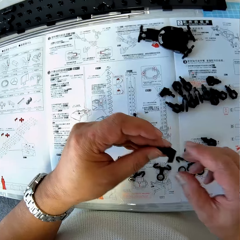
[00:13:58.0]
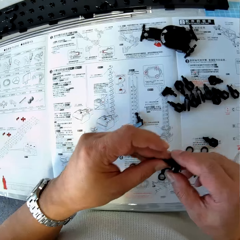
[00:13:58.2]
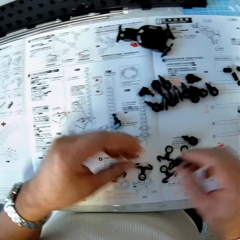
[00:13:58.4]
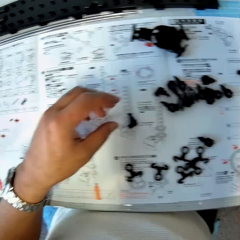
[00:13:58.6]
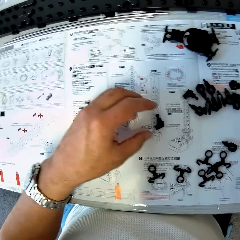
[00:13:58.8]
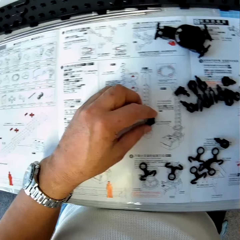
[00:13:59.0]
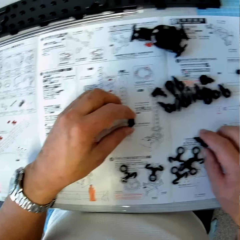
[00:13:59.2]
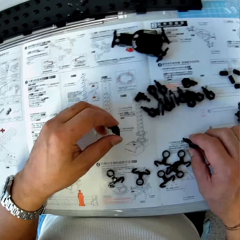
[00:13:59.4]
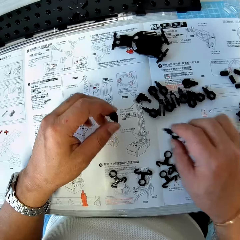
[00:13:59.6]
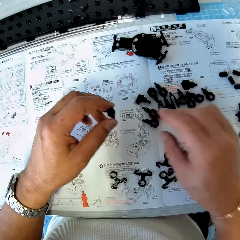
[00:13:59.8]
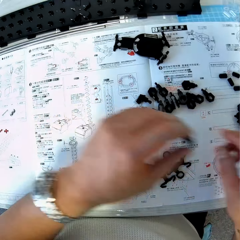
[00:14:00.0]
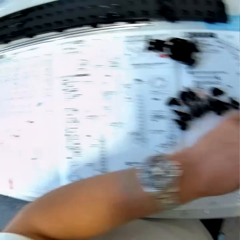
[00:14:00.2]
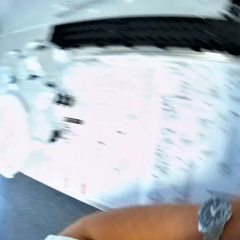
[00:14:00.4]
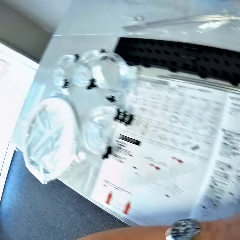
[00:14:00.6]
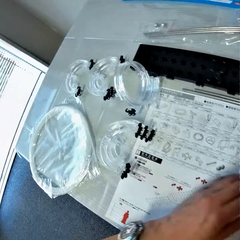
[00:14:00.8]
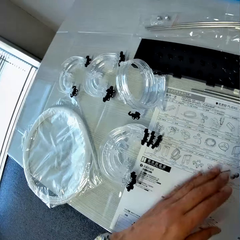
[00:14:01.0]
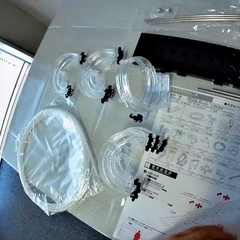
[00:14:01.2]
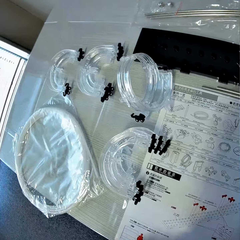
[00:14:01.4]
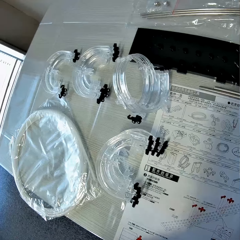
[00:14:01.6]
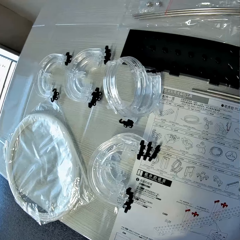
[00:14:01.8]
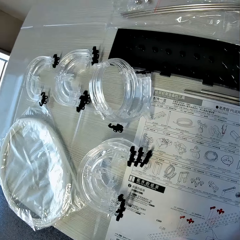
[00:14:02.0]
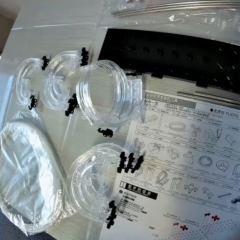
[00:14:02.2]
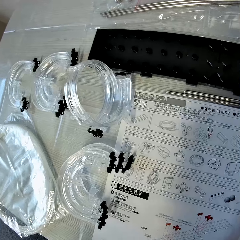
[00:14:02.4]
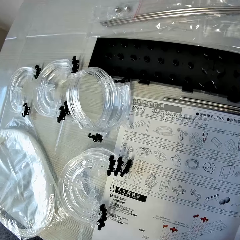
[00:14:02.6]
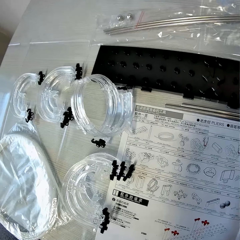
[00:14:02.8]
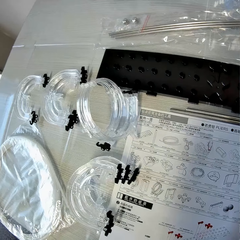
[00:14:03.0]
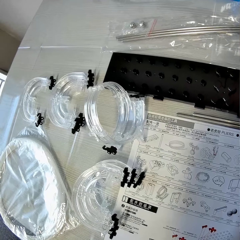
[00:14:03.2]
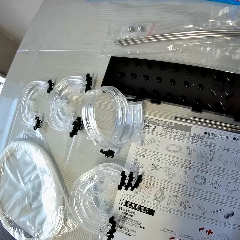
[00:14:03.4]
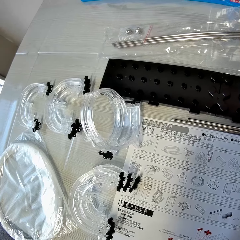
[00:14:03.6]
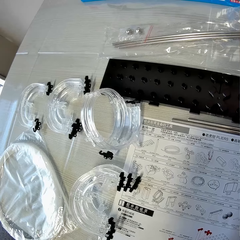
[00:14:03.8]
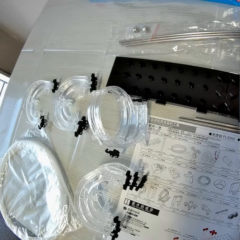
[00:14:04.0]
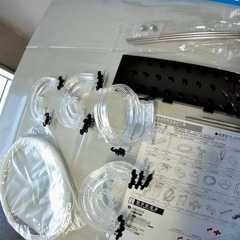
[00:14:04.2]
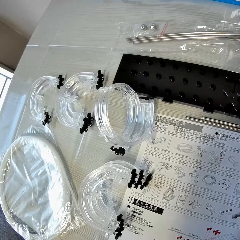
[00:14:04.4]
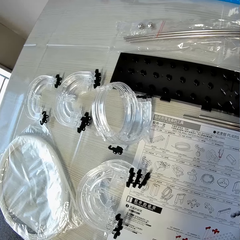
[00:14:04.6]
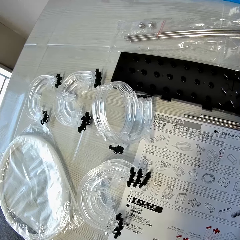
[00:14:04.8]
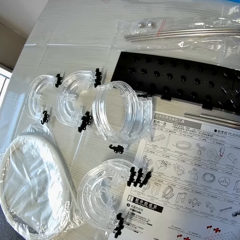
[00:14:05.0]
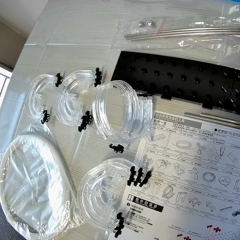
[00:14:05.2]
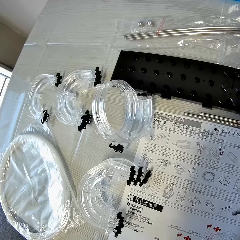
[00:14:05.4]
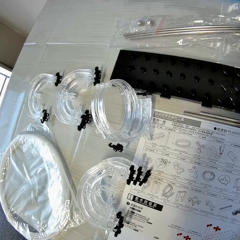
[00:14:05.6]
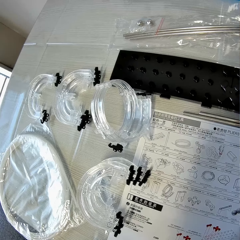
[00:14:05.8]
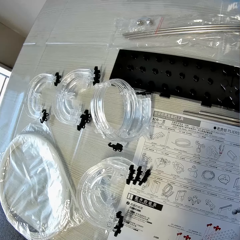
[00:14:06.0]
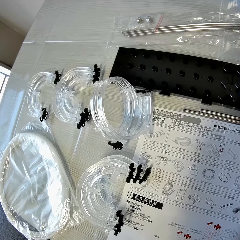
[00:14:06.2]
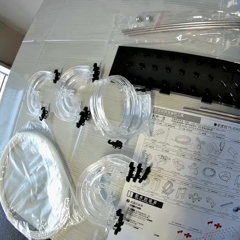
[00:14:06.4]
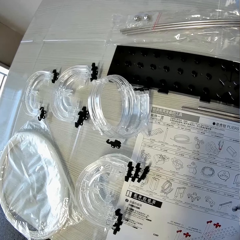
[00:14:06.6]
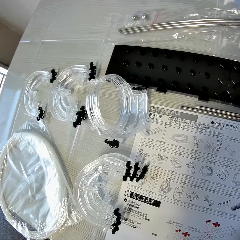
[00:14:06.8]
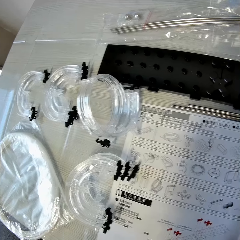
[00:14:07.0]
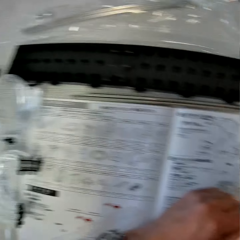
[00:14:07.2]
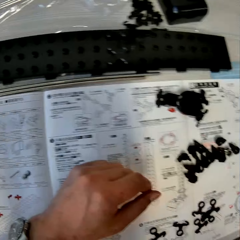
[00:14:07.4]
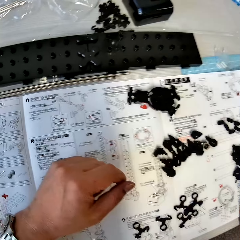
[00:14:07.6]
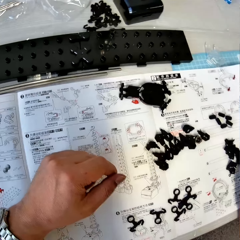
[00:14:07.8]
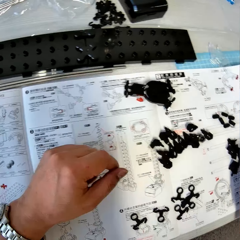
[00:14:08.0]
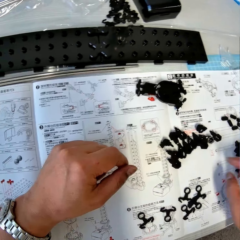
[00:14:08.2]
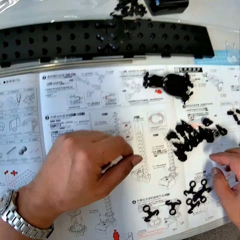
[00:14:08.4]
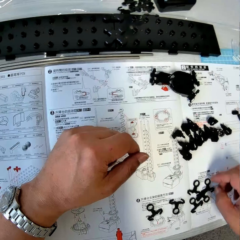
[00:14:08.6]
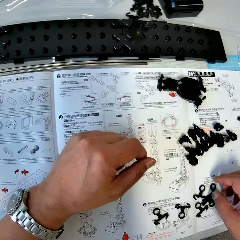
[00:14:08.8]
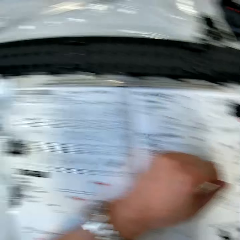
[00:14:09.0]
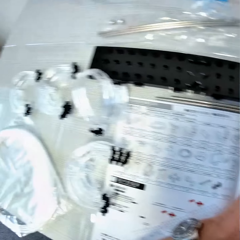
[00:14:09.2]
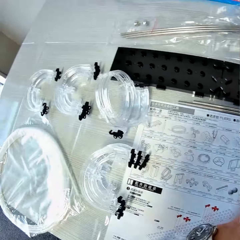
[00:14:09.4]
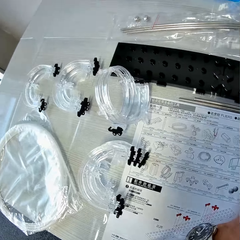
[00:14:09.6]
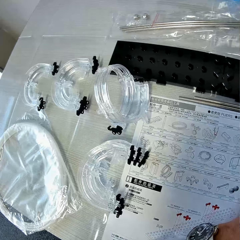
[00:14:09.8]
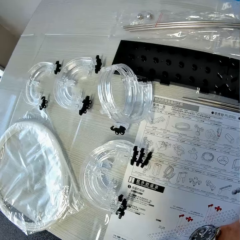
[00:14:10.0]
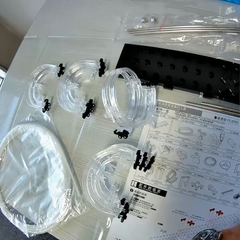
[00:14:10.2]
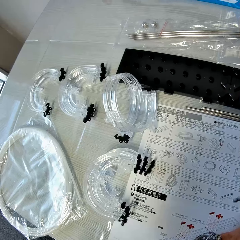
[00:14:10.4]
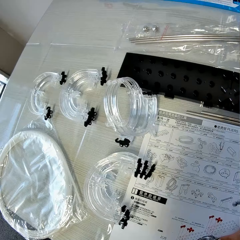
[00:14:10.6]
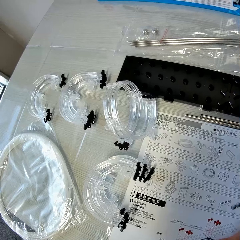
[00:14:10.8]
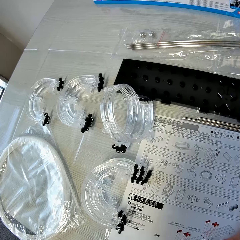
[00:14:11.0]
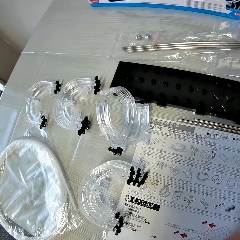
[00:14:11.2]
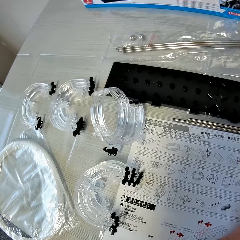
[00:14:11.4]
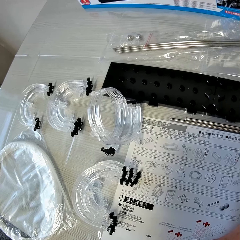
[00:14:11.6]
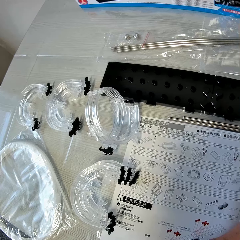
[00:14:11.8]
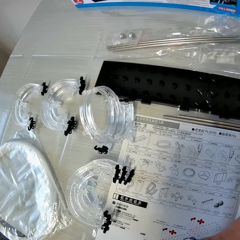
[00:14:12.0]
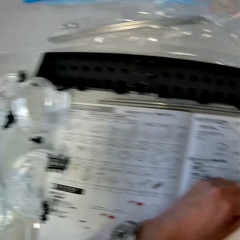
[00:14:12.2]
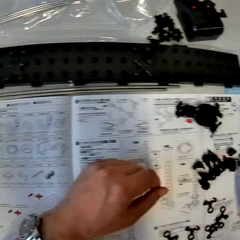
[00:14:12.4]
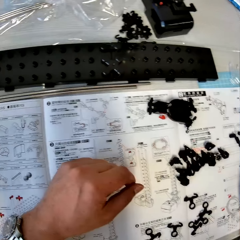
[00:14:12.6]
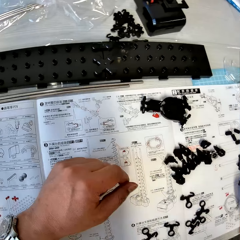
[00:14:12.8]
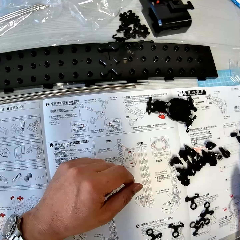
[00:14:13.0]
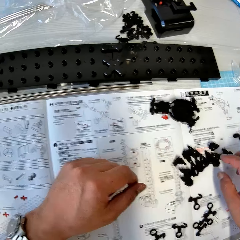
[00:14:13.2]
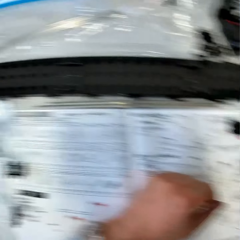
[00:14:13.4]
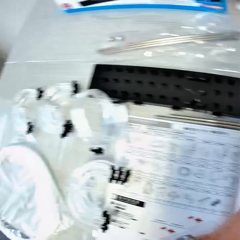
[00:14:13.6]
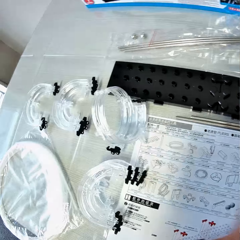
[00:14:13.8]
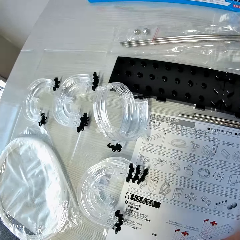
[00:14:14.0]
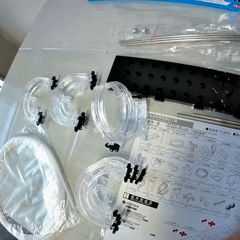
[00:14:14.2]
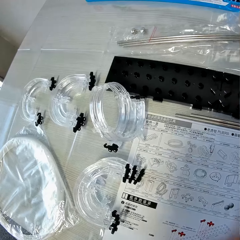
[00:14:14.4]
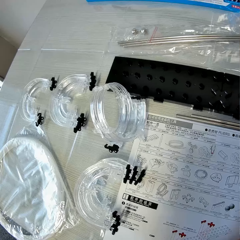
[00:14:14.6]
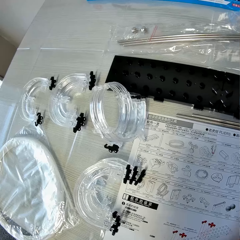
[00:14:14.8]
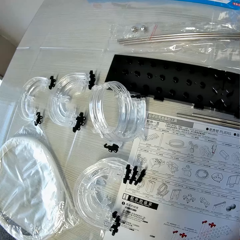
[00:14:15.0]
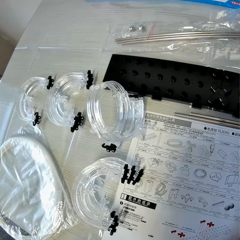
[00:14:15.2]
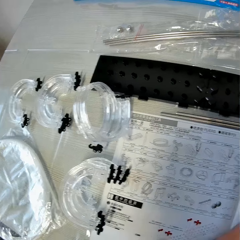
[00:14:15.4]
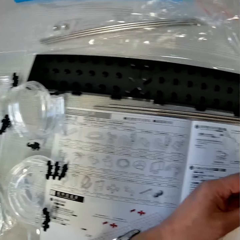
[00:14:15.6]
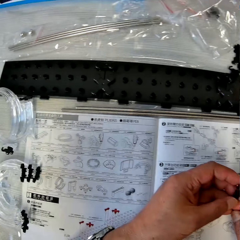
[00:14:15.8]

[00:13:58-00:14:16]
The camera wearer looks at the drawings on the paper. He looks at the space rail's spare parts. He moves his right hand over the pieces of space rail parts on the table. He looks at the drawings on the paper. He looks at the space rail's spare parts. He looks at the drawings on the paper.

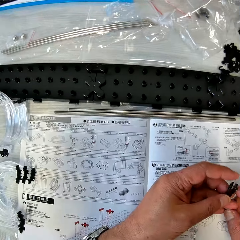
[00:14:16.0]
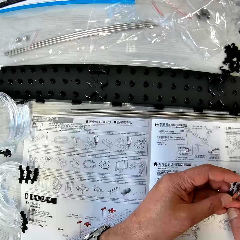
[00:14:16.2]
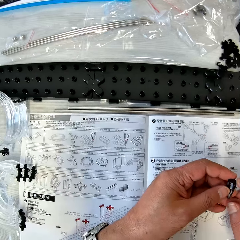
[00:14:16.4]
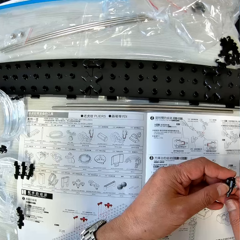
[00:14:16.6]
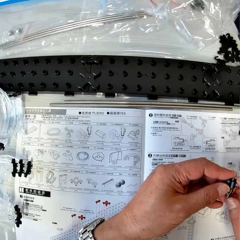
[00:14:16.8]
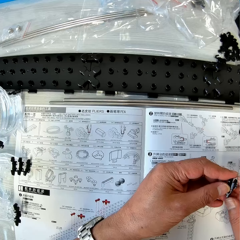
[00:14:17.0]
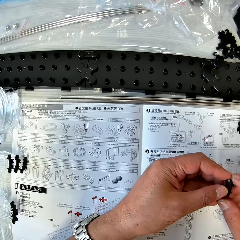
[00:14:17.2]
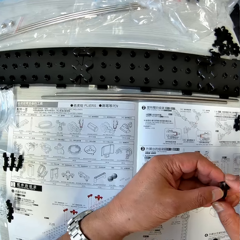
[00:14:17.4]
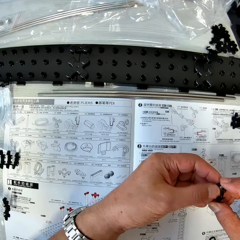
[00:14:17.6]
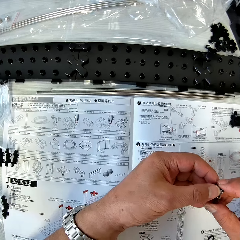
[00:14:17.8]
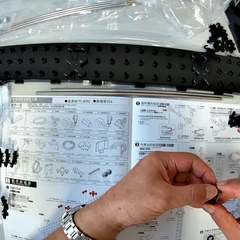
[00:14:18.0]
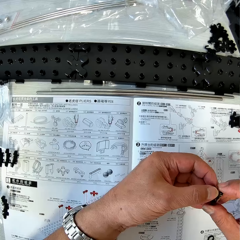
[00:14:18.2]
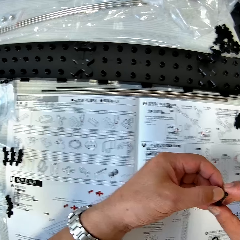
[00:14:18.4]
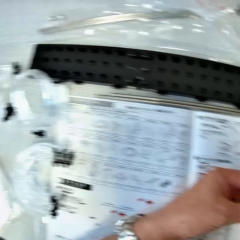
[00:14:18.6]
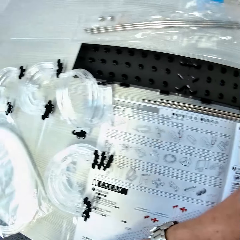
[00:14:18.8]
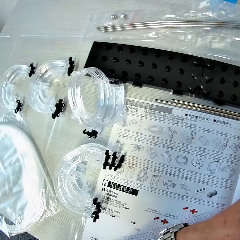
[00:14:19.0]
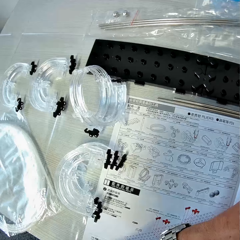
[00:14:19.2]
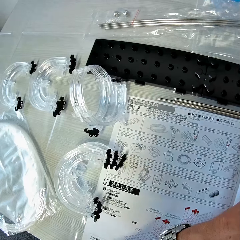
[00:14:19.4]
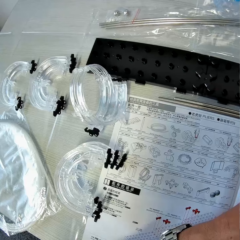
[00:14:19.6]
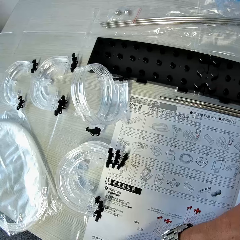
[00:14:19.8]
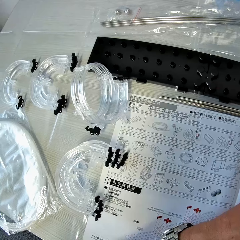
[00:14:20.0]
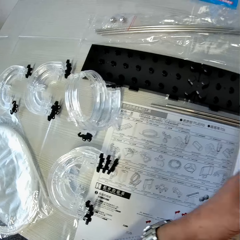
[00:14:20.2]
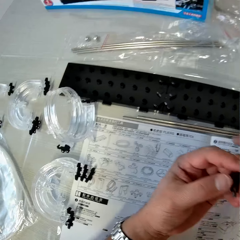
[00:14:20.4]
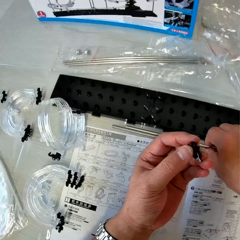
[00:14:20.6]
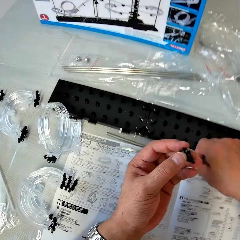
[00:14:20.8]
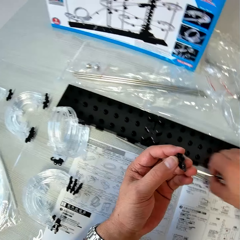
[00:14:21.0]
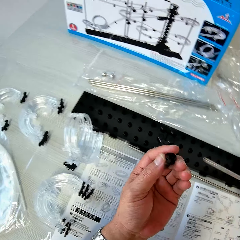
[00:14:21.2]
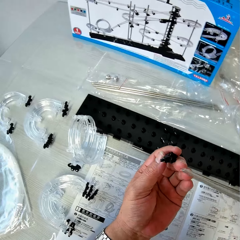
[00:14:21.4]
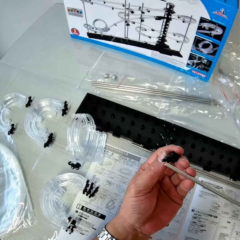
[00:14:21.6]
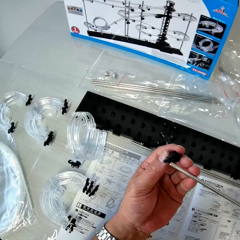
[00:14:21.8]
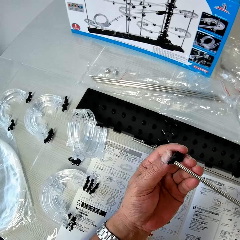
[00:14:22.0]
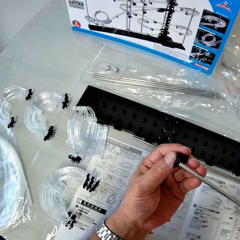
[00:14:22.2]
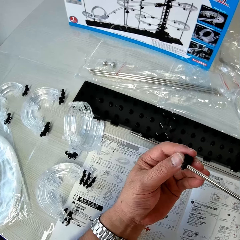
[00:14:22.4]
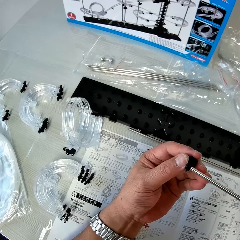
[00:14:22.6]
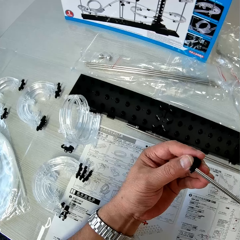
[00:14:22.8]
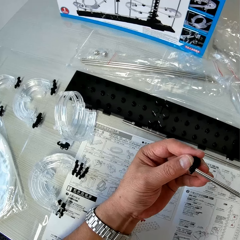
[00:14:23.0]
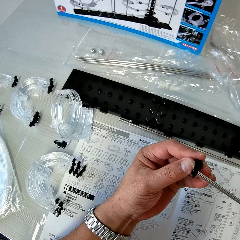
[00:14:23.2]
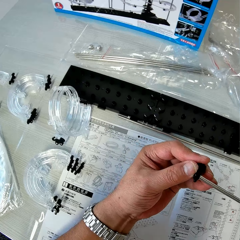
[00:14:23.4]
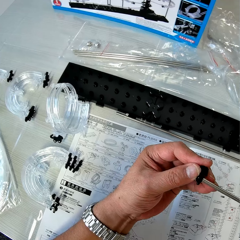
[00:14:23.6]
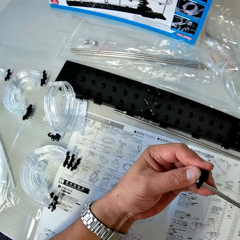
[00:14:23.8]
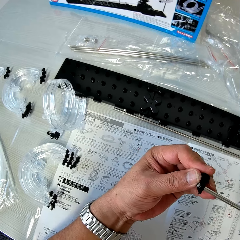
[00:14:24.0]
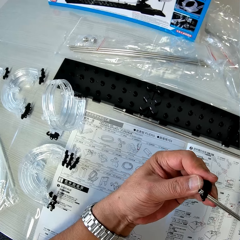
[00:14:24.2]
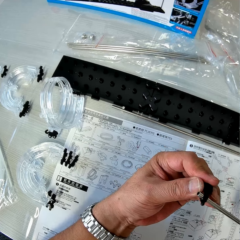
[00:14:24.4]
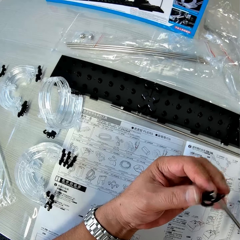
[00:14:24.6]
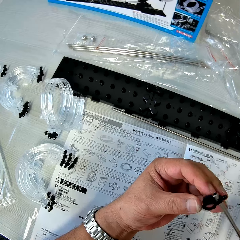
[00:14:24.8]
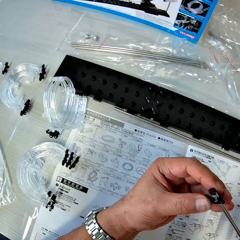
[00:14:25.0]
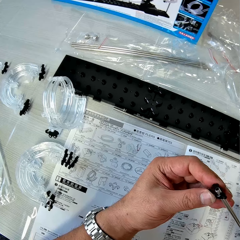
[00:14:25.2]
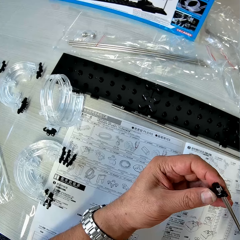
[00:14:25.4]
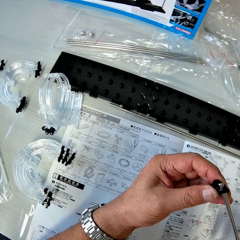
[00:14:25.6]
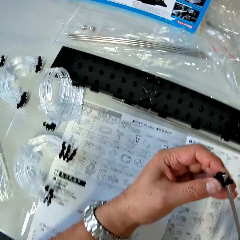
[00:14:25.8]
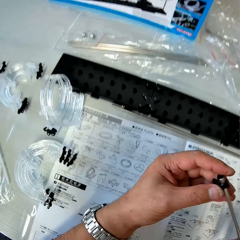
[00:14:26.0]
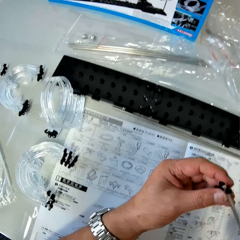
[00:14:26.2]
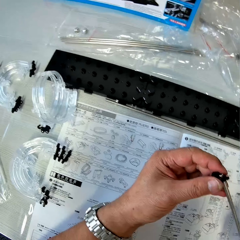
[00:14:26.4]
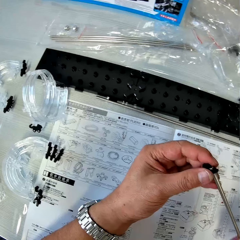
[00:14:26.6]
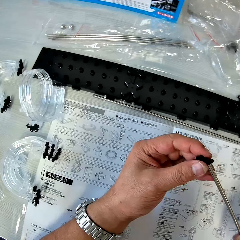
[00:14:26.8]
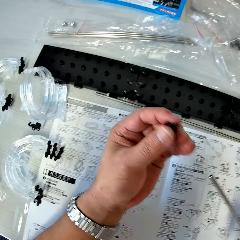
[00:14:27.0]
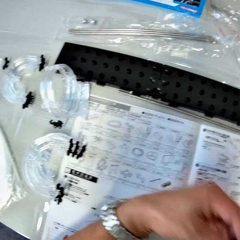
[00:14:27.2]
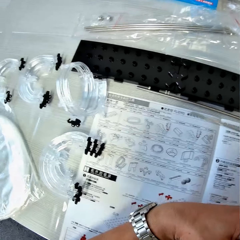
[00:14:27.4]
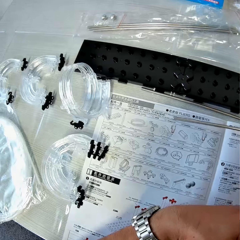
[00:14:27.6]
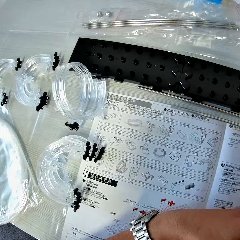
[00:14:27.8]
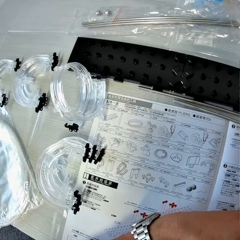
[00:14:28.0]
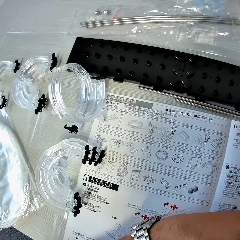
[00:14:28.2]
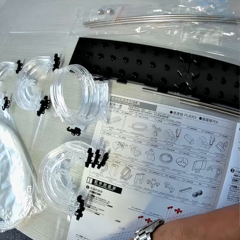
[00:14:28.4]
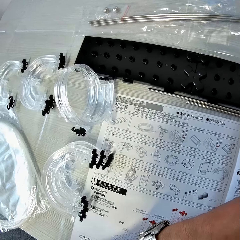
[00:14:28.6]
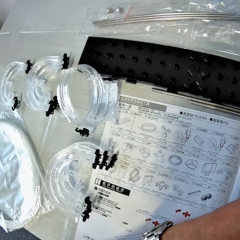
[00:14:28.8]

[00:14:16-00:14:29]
The camera wearer checks an arm holder in his hands. He holds the arm holder. He looks at the drawings on the paper. He picks up a shaft from the table. He inserts the shaft into the arm holder. He removes the shaft from the arm holder. He drops the shaft on the table.
